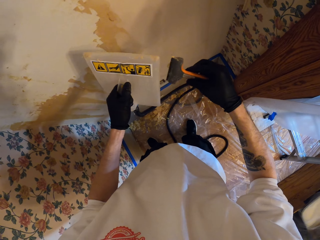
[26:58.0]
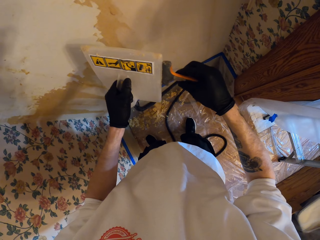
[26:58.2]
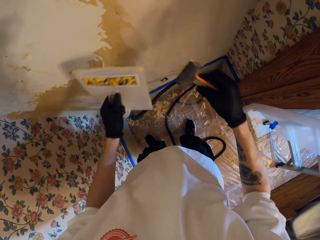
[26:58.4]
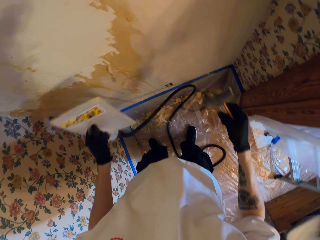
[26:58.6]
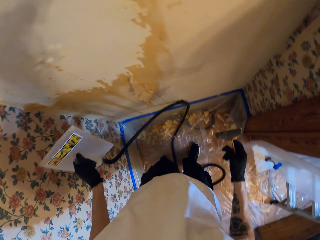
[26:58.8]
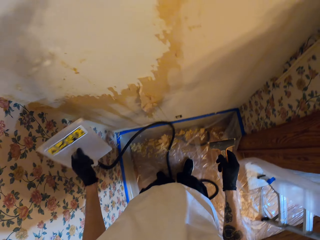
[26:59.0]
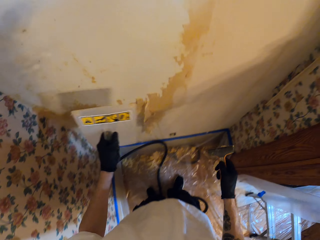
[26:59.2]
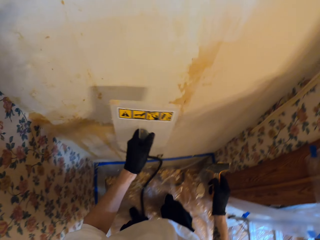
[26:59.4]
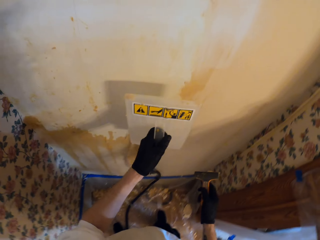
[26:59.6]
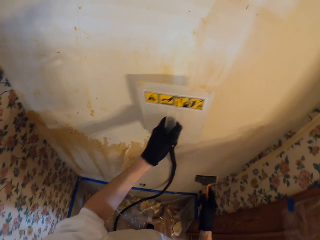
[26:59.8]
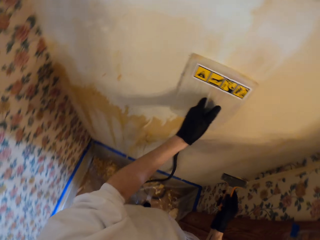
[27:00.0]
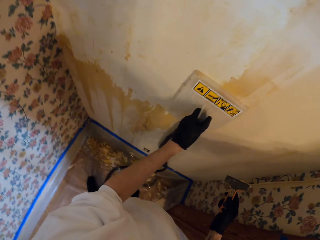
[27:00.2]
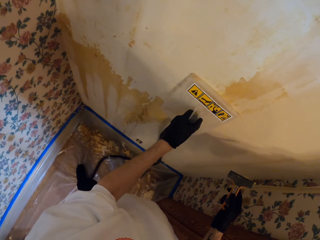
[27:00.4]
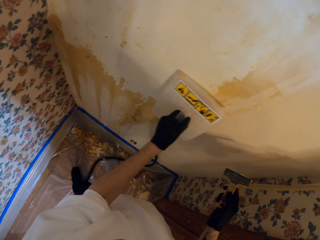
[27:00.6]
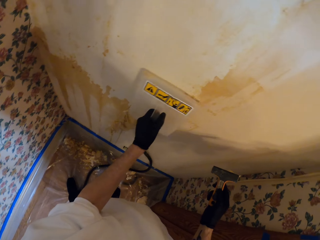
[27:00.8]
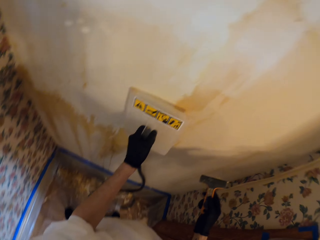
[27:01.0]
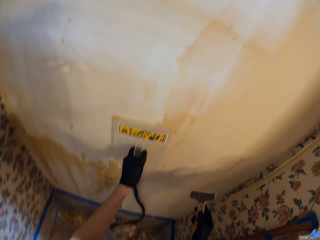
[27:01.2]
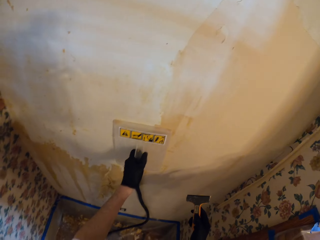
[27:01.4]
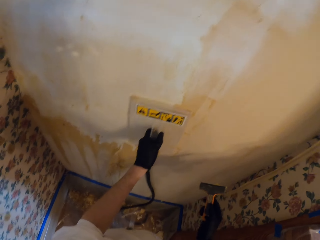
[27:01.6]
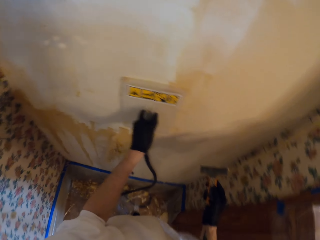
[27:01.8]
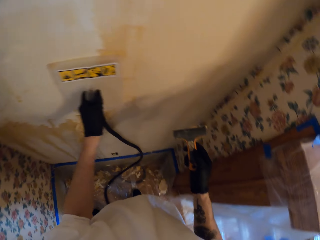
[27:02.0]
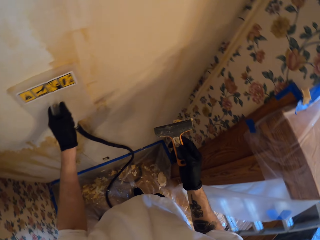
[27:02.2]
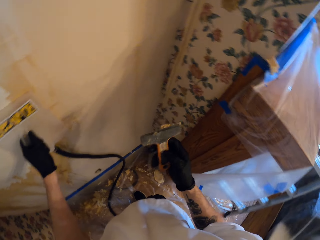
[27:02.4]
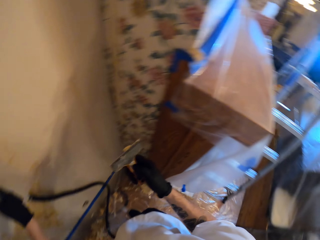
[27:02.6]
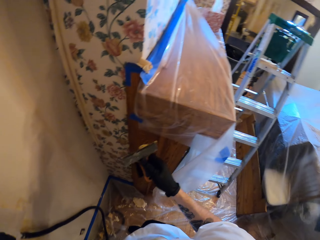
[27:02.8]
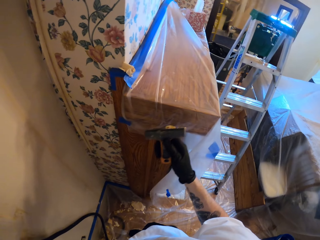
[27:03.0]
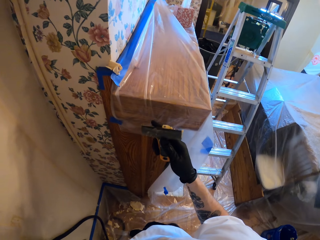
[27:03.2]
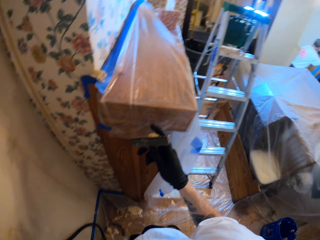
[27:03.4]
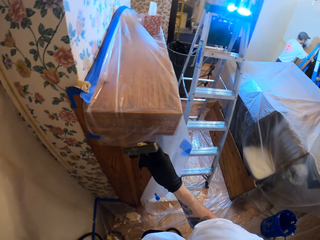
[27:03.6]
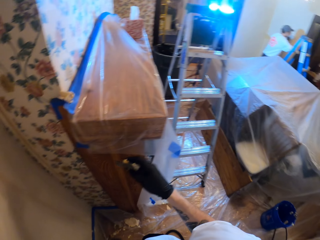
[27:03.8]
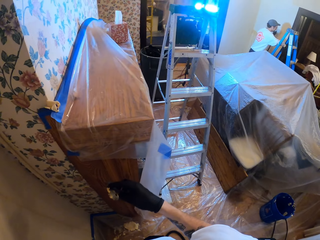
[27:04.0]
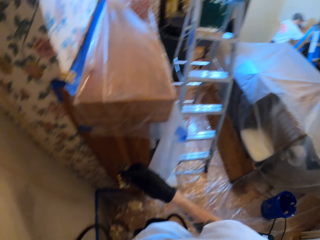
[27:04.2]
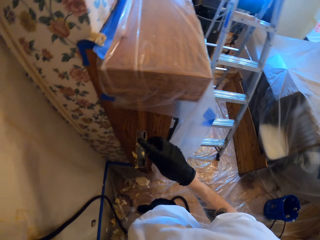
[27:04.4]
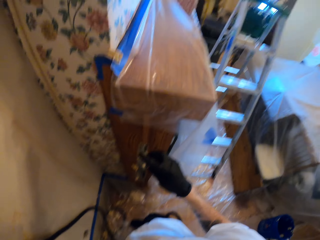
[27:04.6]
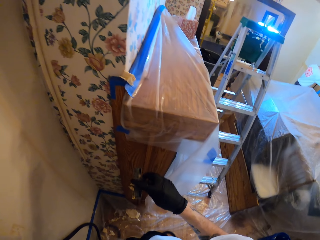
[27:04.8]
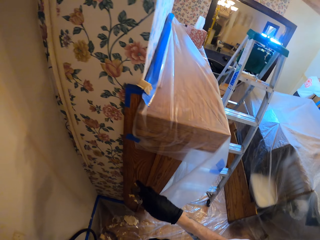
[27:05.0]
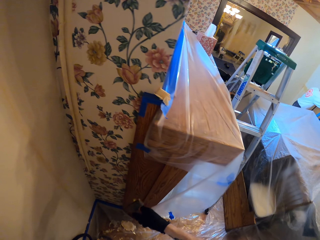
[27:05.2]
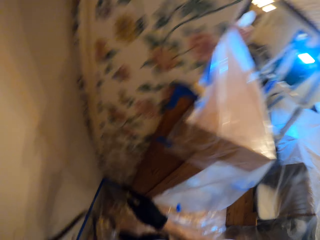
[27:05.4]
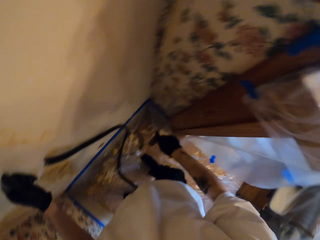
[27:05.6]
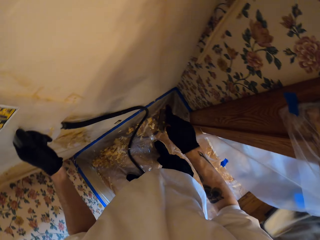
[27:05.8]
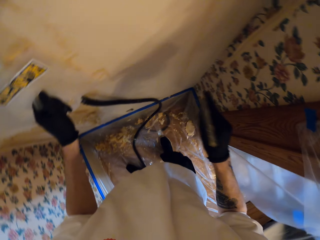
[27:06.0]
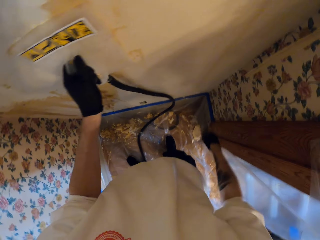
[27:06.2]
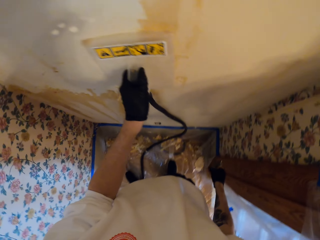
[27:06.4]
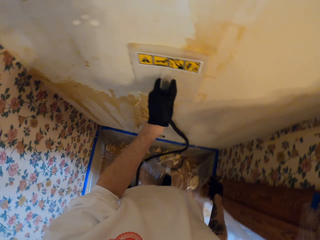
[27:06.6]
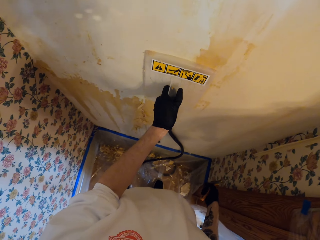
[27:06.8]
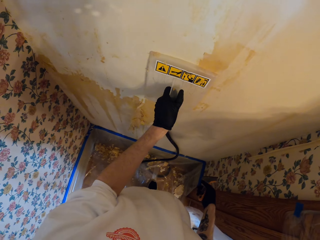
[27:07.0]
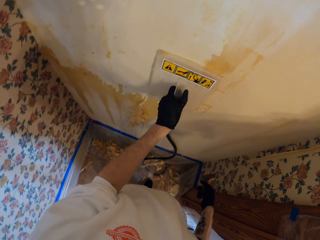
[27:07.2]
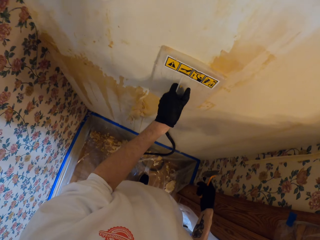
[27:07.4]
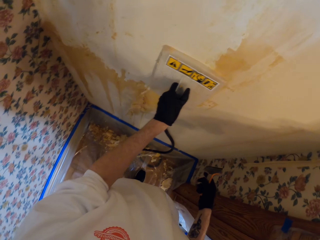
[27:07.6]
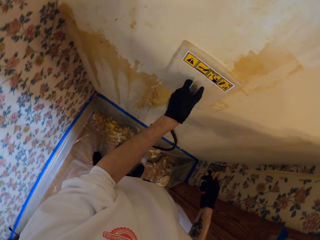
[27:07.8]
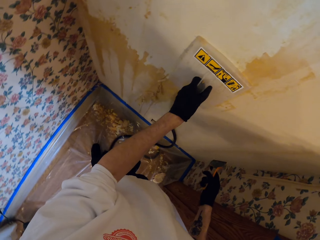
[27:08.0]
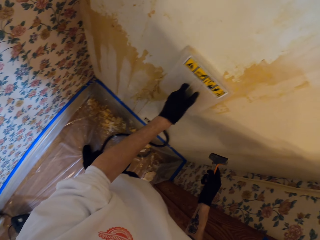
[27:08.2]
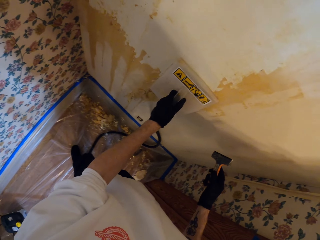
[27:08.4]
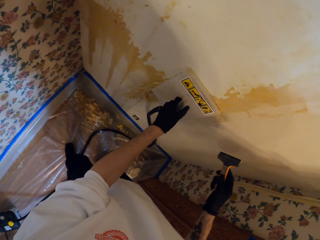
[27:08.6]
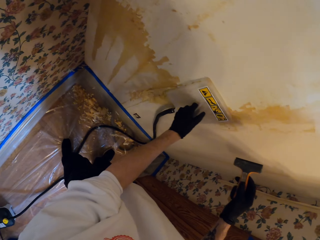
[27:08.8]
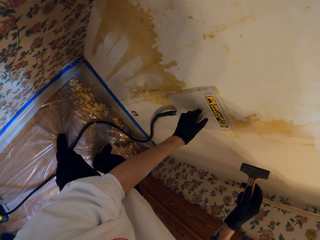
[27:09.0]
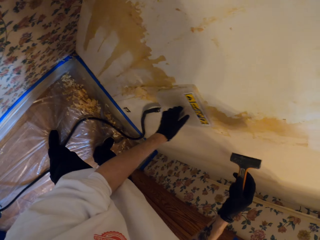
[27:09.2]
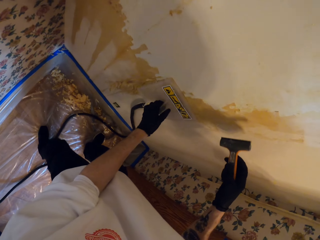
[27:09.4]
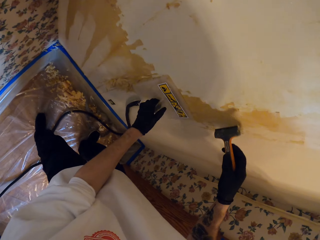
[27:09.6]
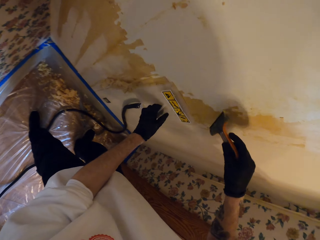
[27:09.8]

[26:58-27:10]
The camera wearer wipes the wall by the float. They place the float on the wall. They stare at the wall scraper. They look around the apartment. They wipe the paint scraper by the finger. They stare at the wall scraper. They move the float. They stare at the wall.

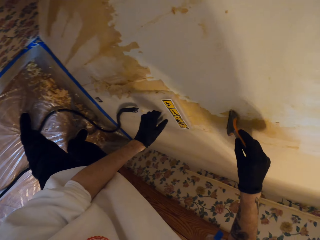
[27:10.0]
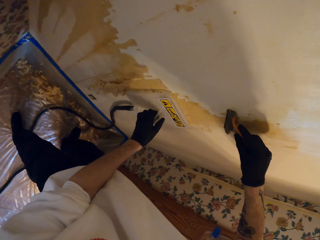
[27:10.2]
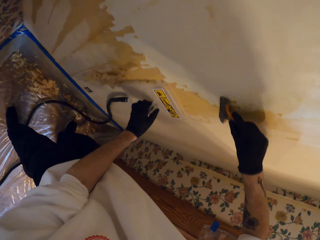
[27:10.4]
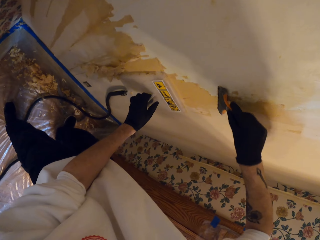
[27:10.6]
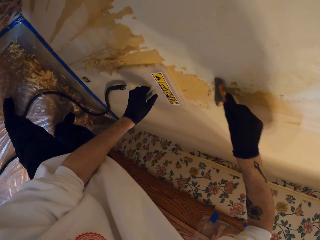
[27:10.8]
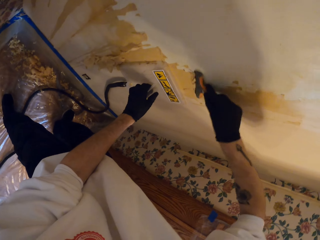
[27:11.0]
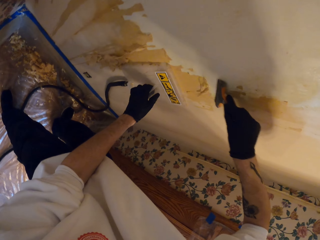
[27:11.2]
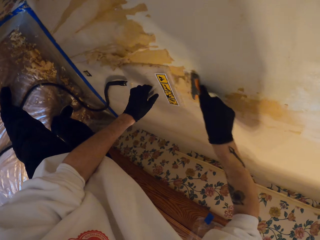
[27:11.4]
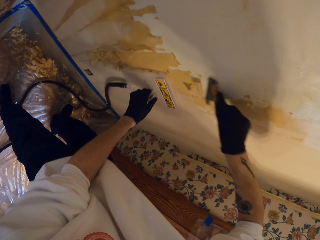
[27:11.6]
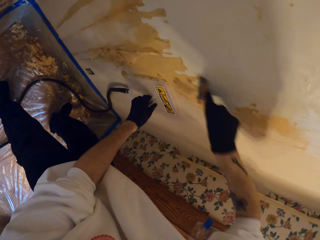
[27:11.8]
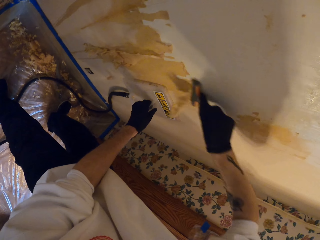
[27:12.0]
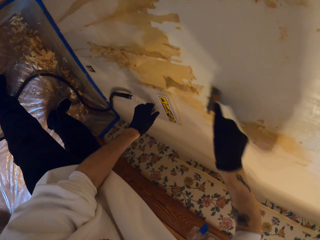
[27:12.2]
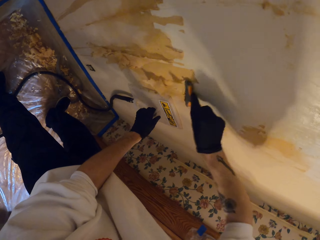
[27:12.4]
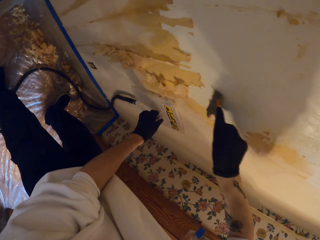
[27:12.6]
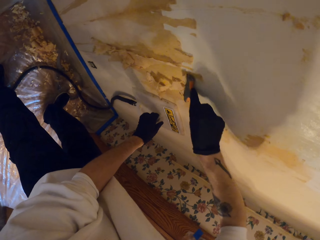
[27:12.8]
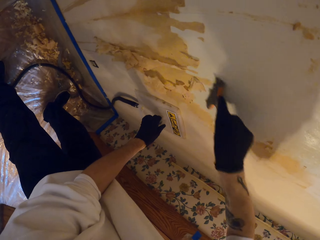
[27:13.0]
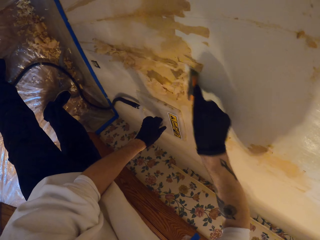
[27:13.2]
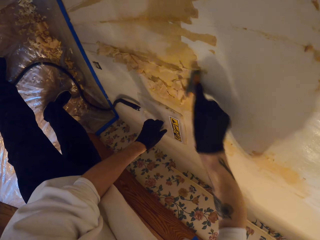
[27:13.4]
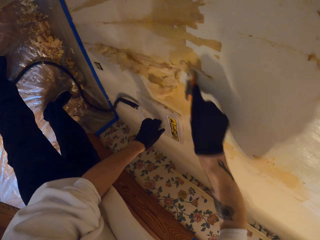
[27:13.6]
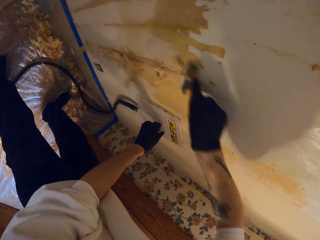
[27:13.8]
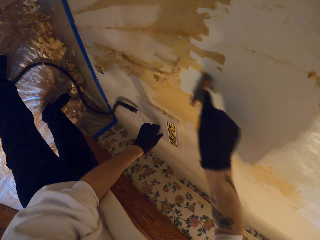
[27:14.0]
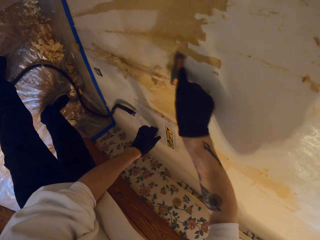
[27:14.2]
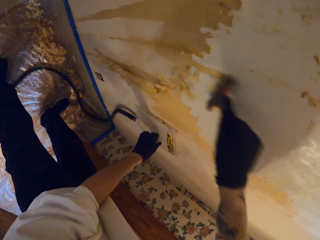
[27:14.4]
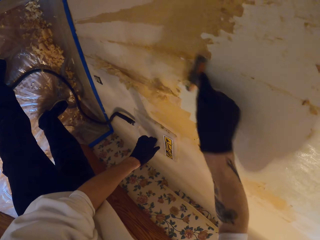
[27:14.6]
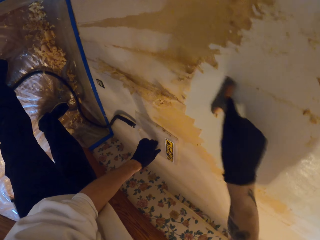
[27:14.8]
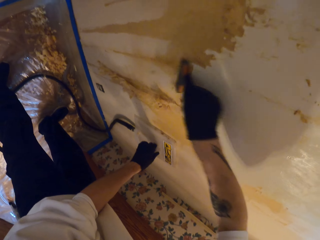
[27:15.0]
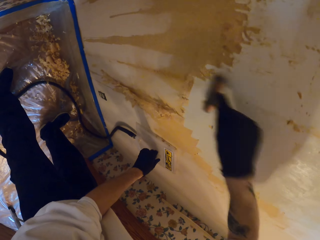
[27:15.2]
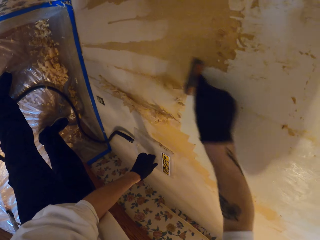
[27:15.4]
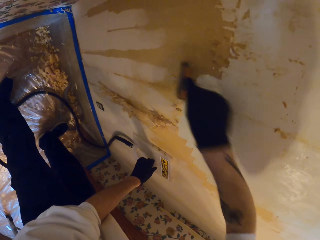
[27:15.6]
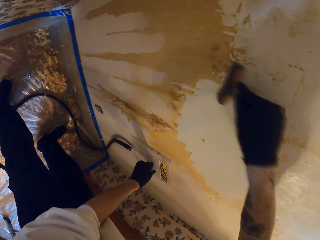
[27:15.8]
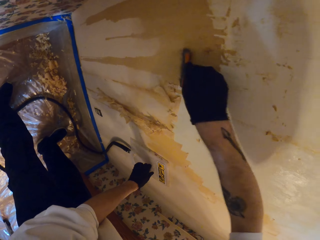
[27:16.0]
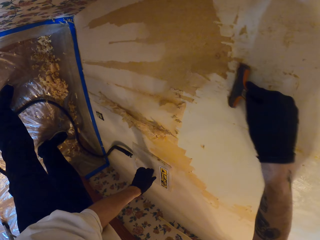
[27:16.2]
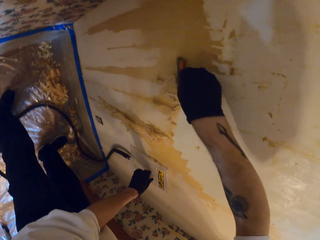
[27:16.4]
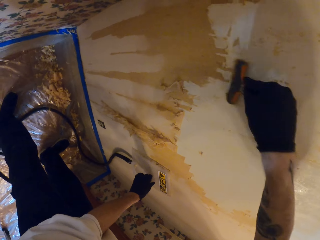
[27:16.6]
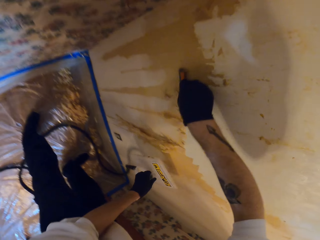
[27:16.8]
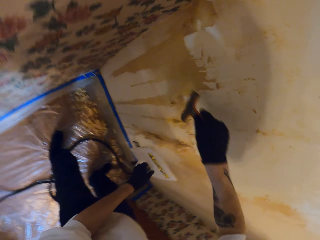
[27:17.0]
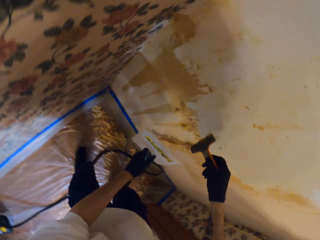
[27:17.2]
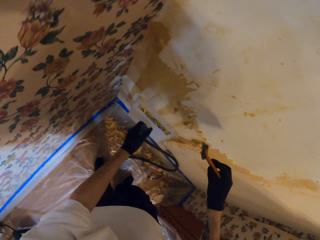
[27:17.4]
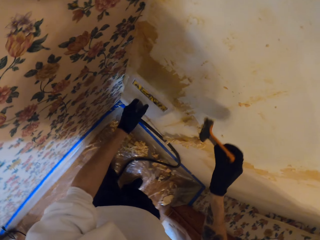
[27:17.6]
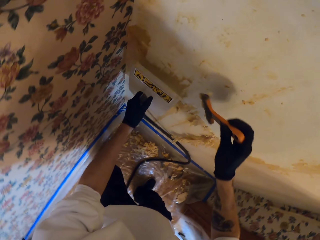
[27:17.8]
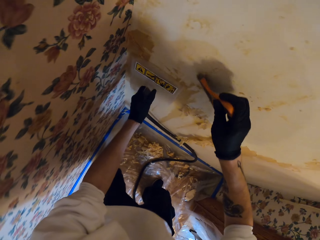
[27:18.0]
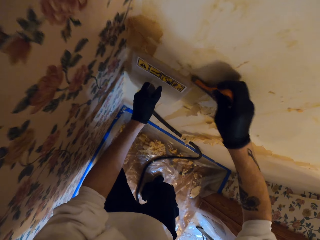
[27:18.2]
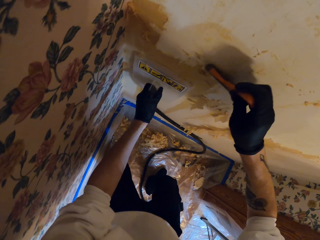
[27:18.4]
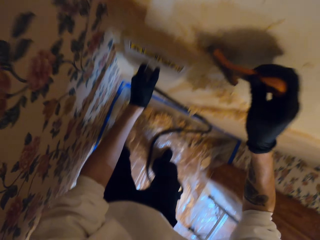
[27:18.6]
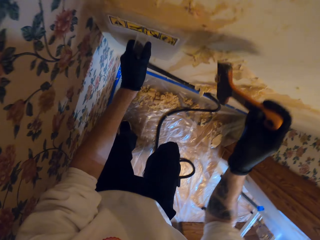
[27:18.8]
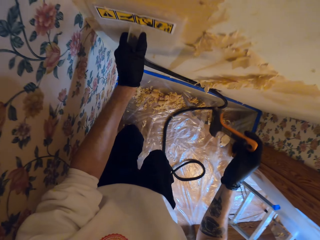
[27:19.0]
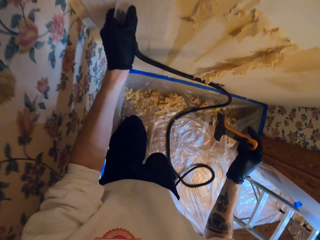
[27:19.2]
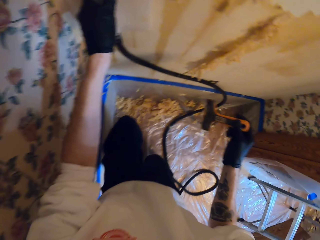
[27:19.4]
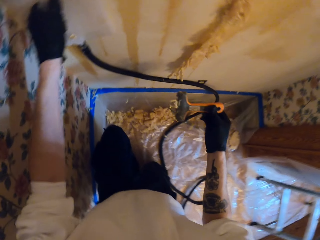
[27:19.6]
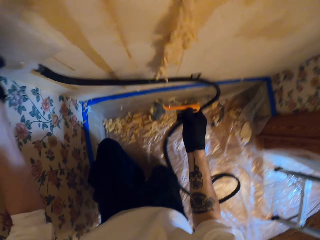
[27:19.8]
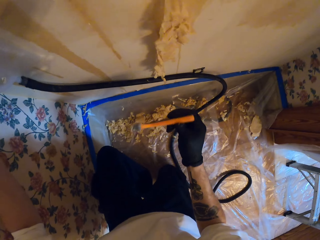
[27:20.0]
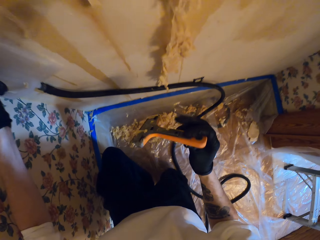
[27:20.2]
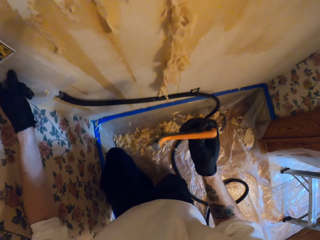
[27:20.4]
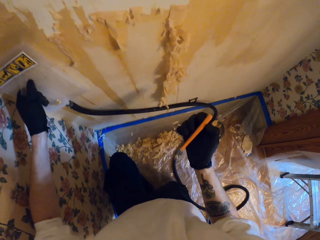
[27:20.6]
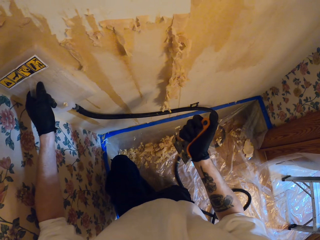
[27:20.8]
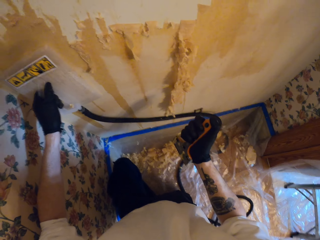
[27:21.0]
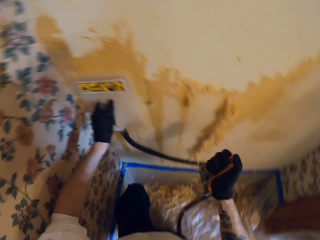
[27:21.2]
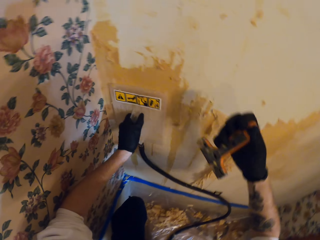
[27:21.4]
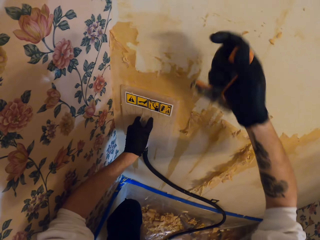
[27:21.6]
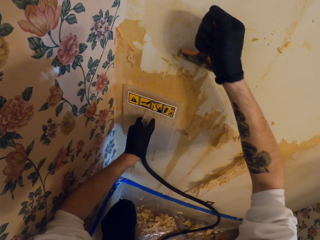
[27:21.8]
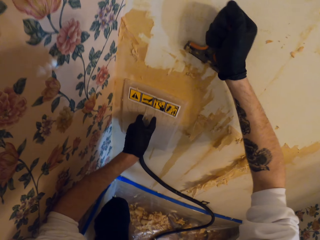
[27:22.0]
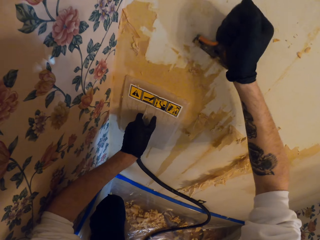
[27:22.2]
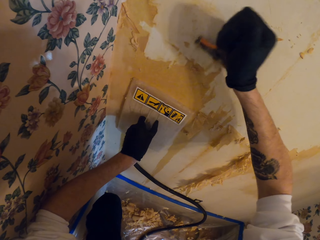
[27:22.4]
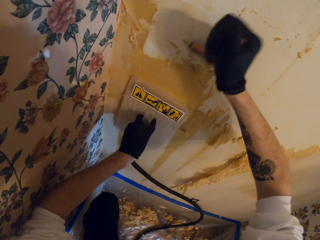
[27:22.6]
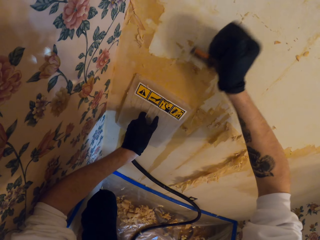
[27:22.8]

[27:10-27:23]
The camera wearer scrapes the wallpaper off. They move the float. They scrape the wall. They lift the wallpaper steamer then press it on the wall. They scrape the wall in the room with a scraper. They bend then stand up to scrape the wall.
